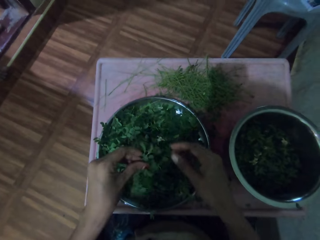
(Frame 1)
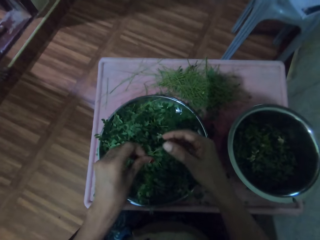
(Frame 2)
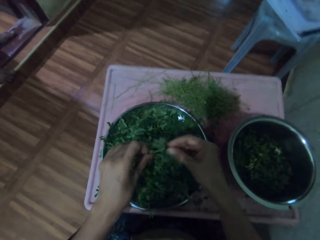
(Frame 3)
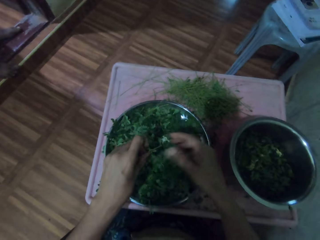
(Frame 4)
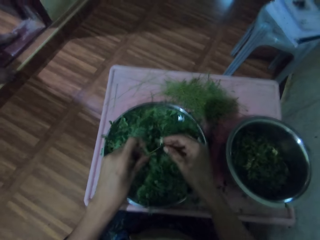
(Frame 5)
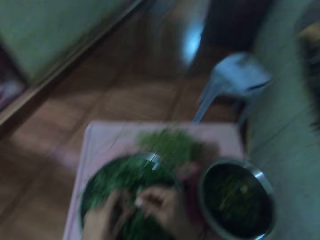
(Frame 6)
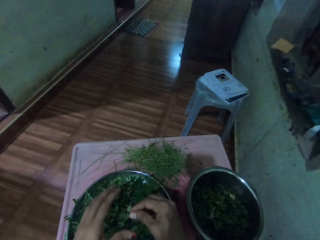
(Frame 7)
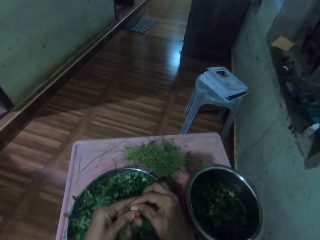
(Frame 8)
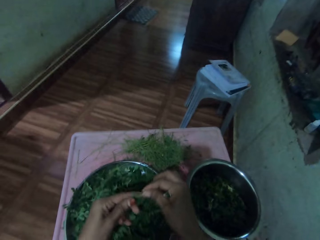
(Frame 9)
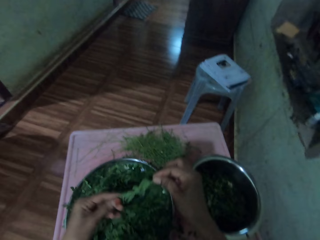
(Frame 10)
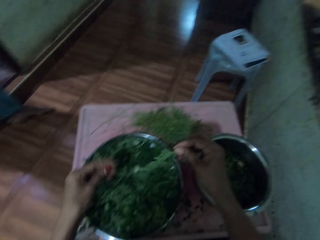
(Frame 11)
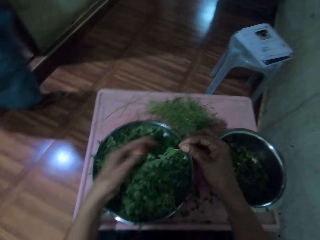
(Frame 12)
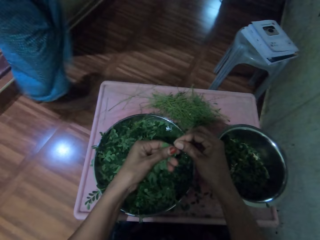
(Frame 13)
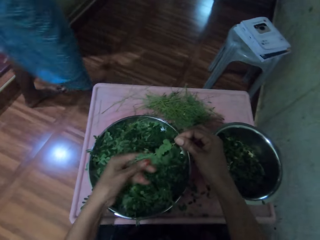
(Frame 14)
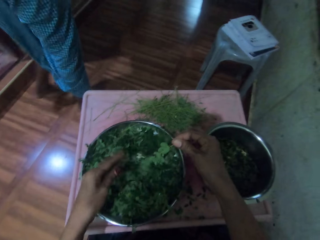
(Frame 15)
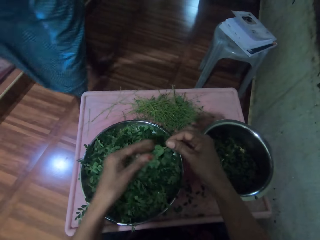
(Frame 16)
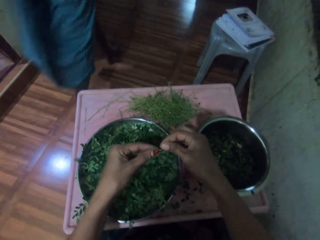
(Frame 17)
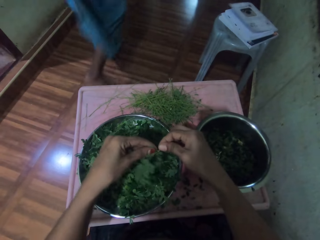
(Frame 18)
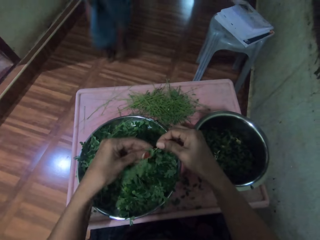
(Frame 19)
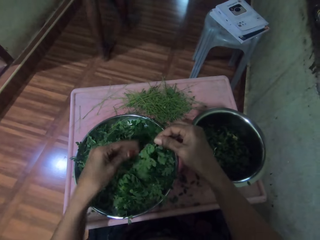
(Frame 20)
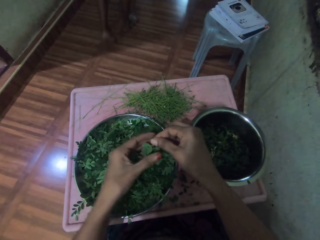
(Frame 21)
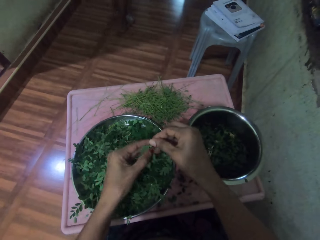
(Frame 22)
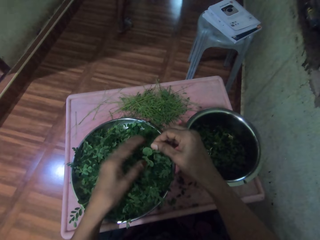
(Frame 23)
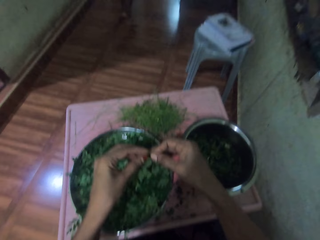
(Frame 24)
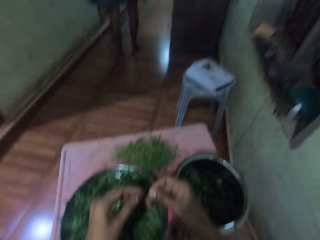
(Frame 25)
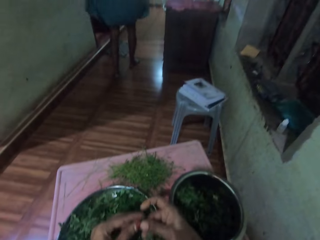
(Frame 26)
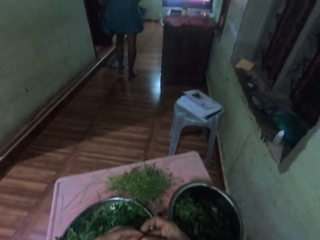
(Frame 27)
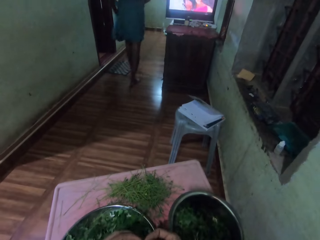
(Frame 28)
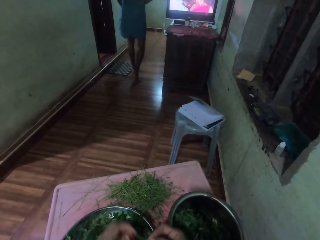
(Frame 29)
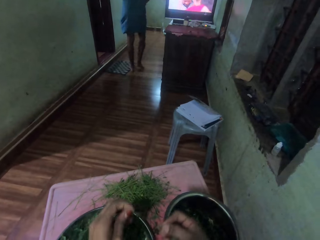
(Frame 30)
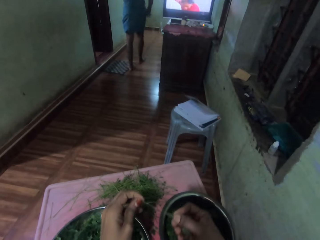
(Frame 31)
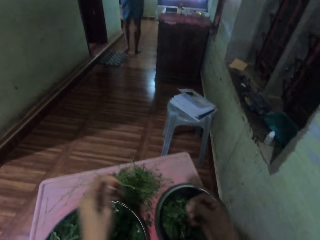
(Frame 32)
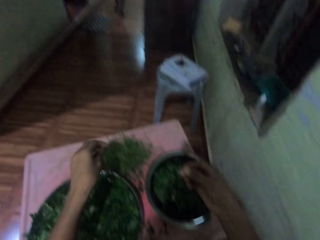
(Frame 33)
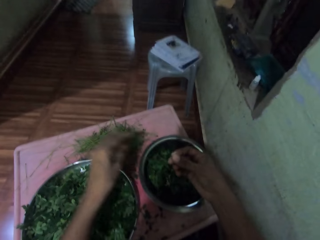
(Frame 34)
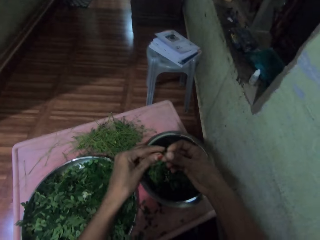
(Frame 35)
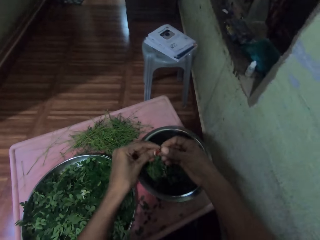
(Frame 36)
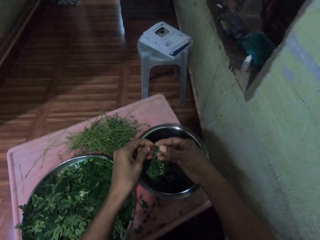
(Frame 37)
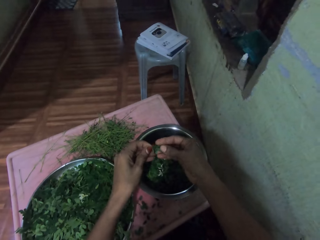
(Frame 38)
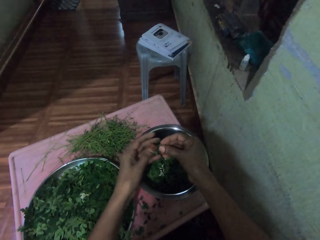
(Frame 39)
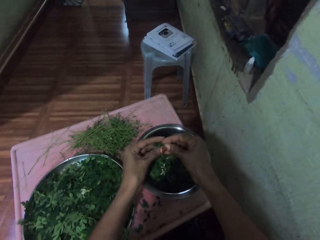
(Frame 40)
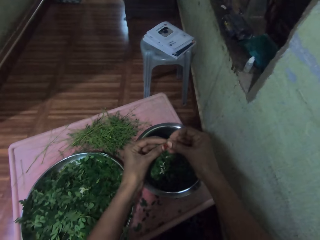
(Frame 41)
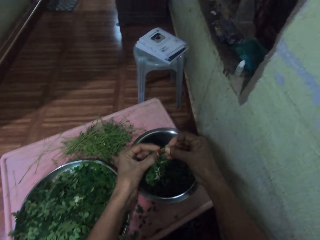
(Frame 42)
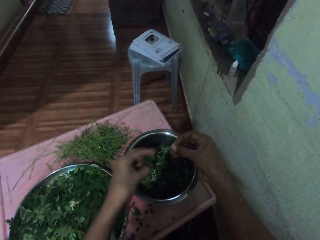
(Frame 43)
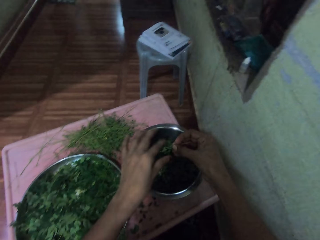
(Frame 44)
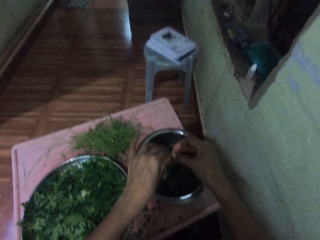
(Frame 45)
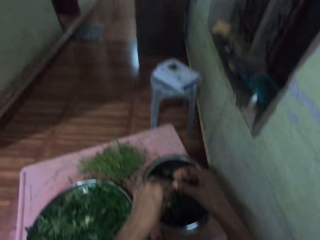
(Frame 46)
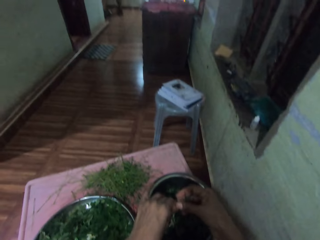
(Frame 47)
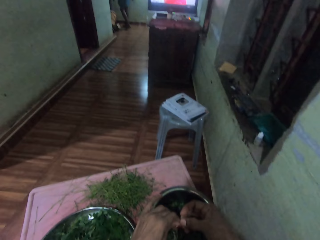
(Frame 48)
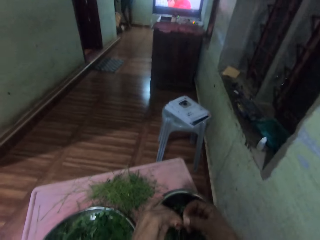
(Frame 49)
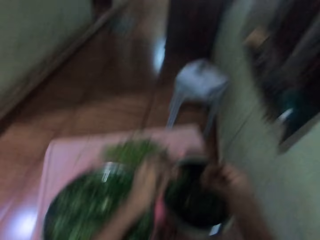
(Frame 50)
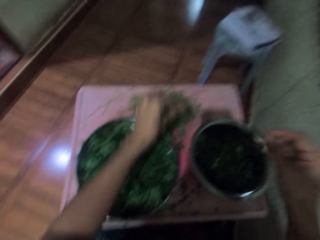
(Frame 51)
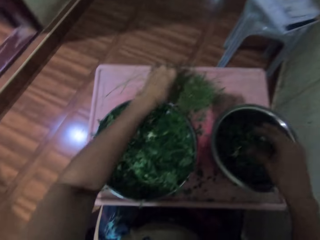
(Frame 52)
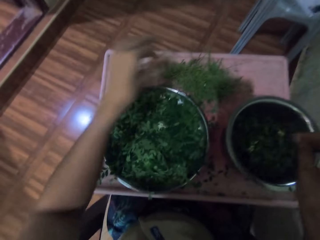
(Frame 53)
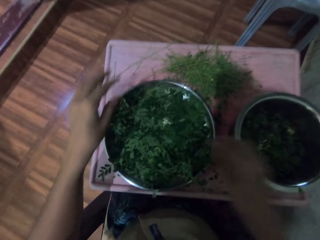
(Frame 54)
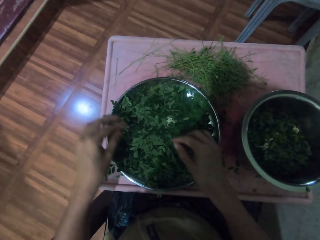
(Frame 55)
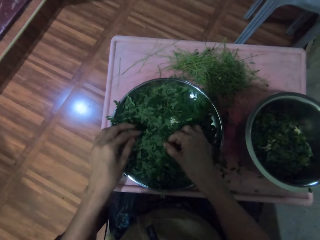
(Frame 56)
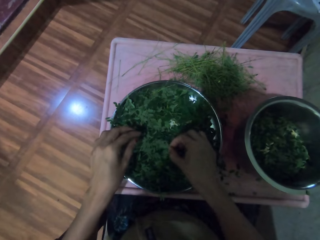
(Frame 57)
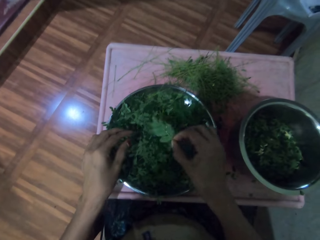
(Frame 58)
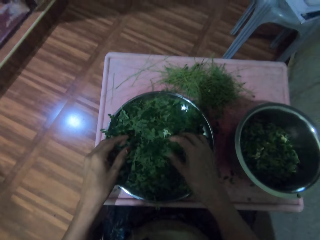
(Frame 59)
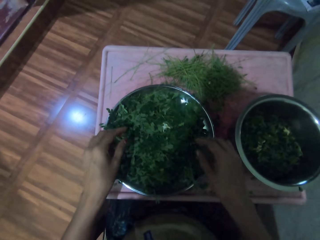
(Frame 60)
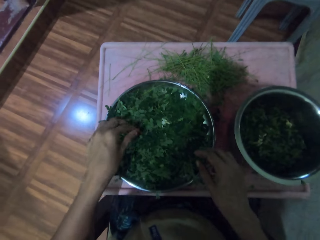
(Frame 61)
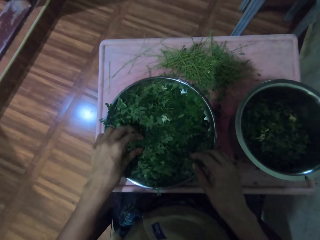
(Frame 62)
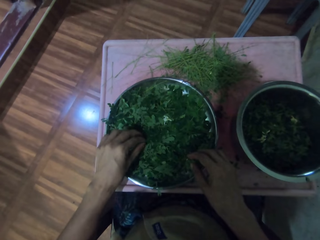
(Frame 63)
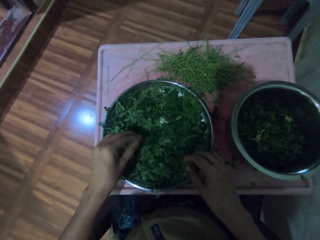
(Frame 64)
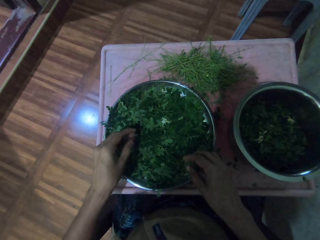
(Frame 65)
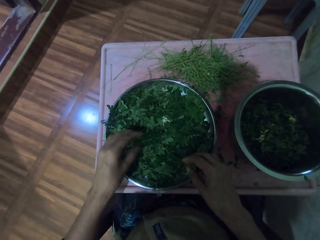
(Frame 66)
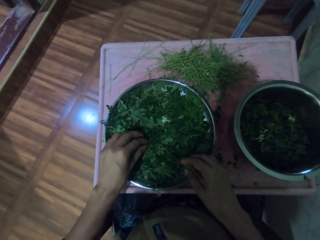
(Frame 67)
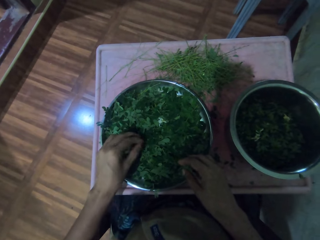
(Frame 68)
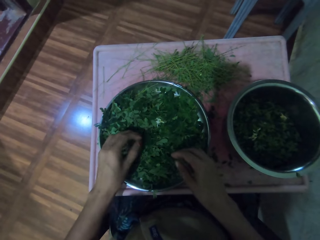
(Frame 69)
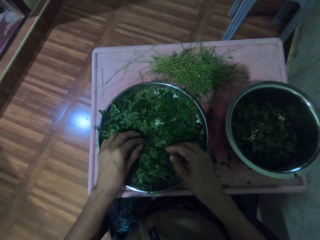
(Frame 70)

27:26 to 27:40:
The camera wearer picks vegetables from a tray. She removes the vegetables from the stalk. A man walks around. The camera wearer rubs the vegetable with her hand. She drops the stalk. She removes the vegetables from the stalk. She throws the stem. She drops the vegetables in a cooking pot. She picks the vegetables from the tray.

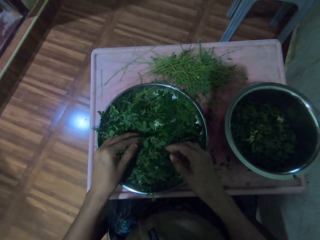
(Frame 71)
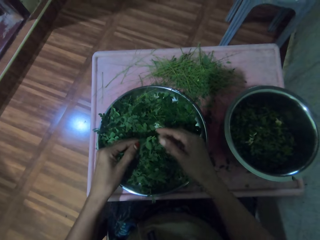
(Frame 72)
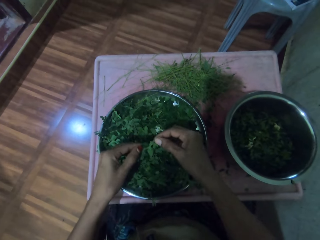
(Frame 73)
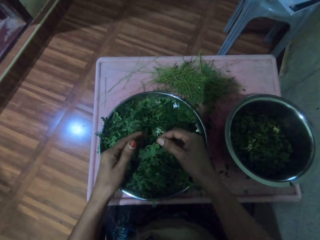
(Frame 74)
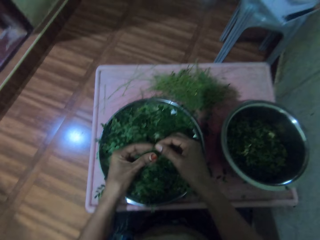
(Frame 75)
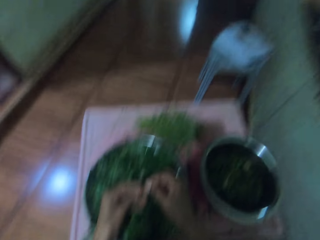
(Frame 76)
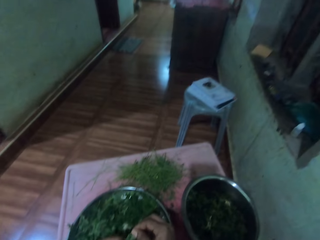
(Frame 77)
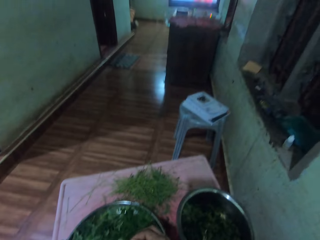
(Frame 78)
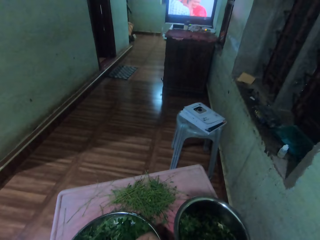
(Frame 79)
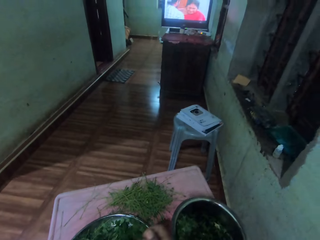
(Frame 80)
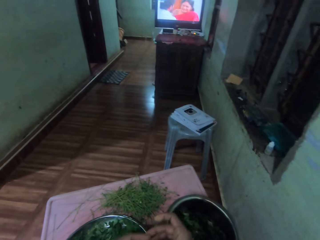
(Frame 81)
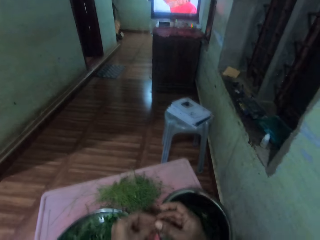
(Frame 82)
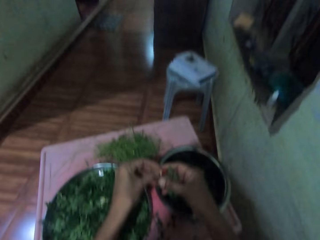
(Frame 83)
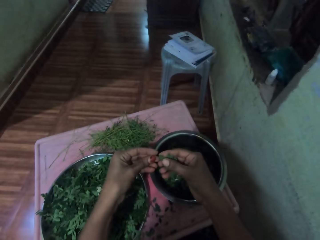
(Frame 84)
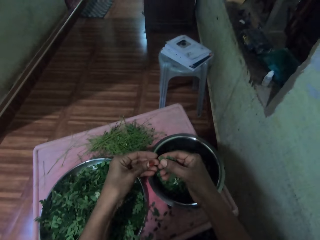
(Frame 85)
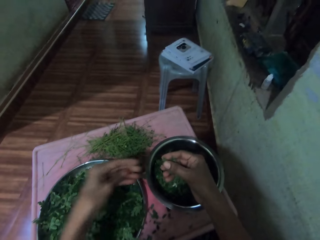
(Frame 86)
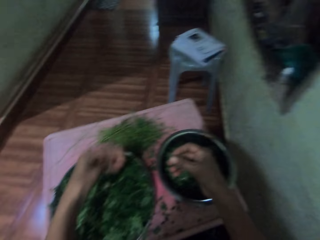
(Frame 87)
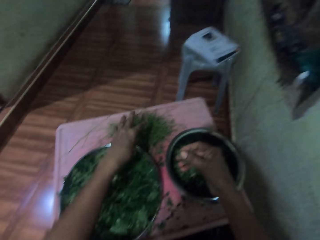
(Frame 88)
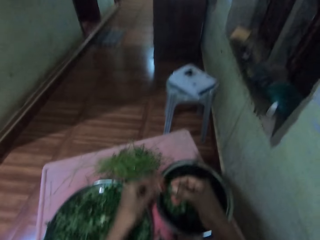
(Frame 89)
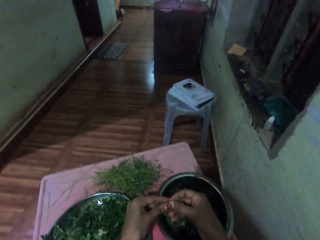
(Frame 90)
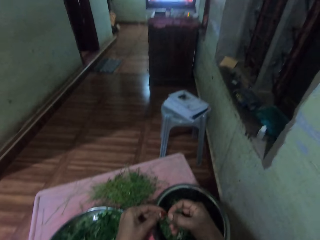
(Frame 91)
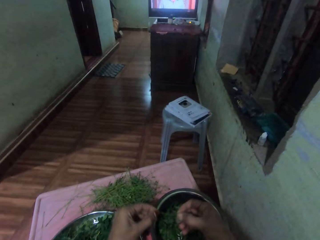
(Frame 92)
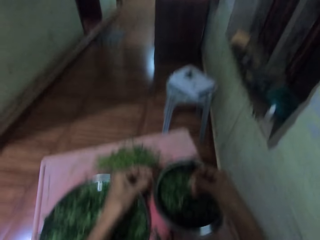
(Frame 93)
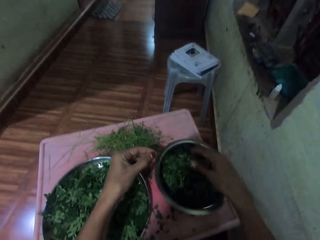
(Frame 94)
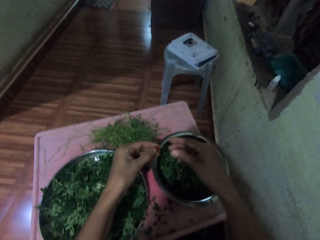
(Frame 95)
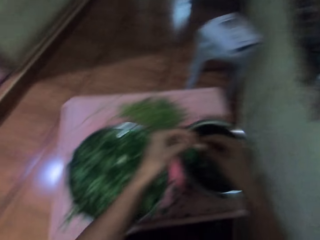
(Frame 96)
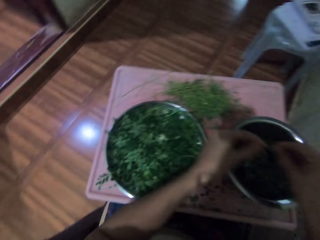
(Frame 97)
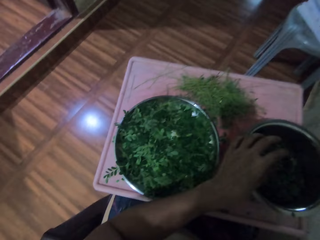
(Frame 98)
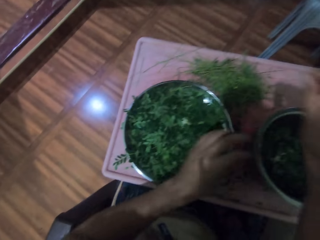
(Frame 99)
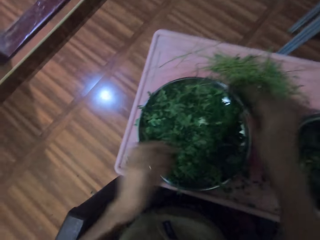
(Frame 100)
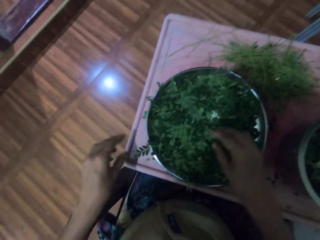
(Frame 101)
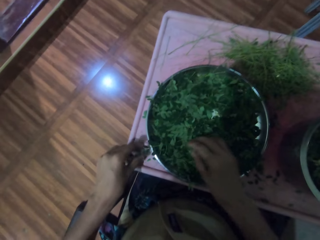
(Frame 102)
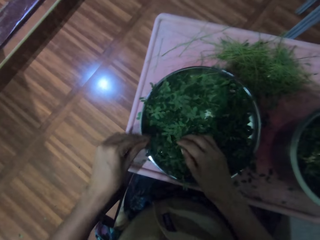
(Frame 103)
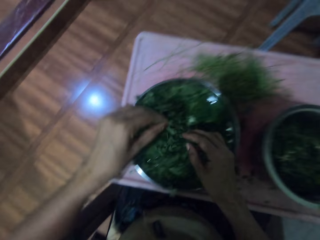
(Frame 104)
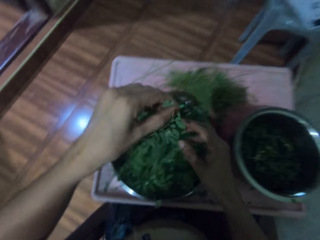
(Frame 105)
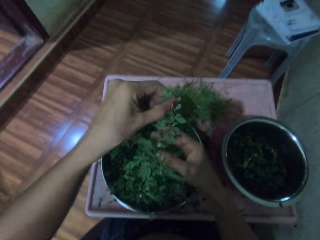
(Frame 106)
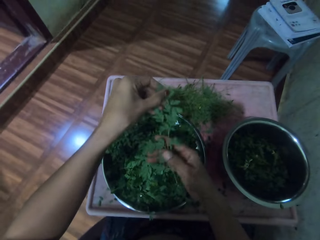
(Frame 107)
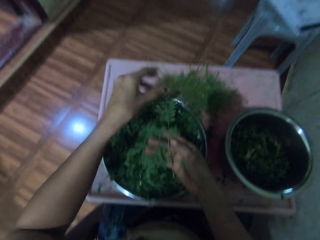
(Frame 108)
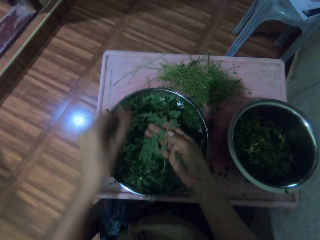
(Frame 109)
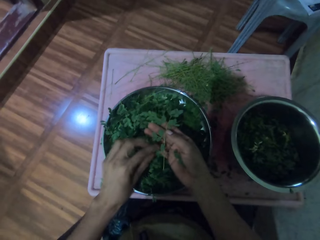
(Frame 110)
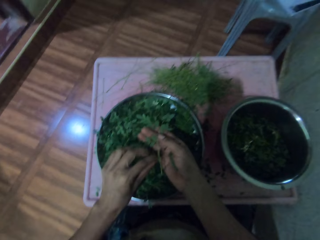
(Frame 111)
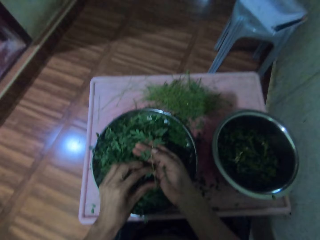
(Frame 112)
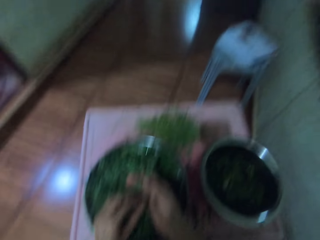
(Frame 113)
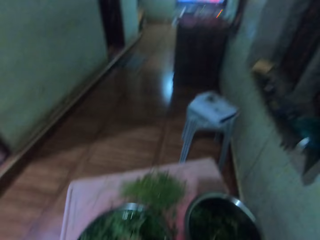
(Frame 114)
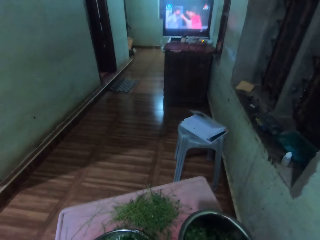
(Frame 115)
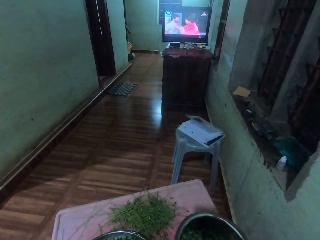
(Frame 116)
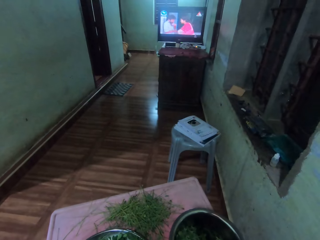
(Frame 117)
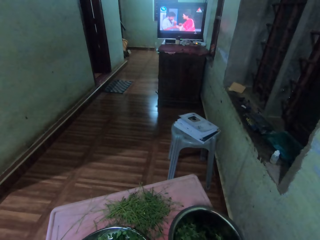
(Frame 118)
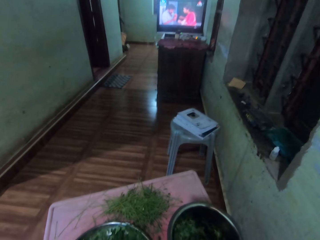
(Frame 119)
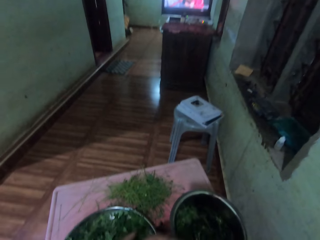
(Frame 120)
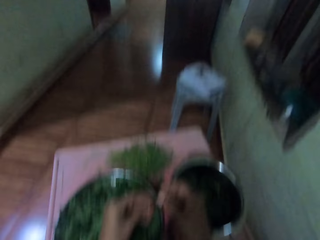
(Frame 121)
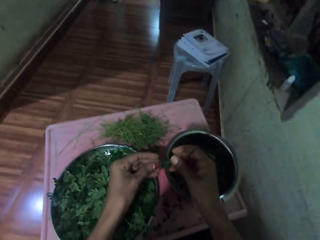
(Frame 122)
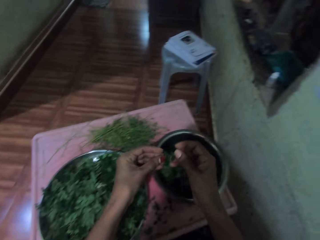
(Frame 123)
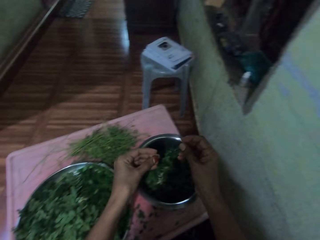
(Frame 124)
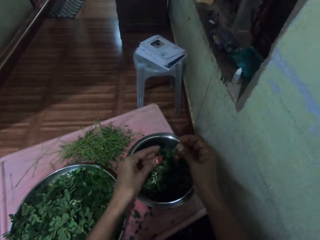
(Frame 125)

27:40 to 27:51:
The camera wearer removes vegetables from the stalk. They drop the stalk. They drop the vegetables in a cooking pot. They drop the stalk. They pick vegetables from a tray. They remove the vegetables from the stalk.
